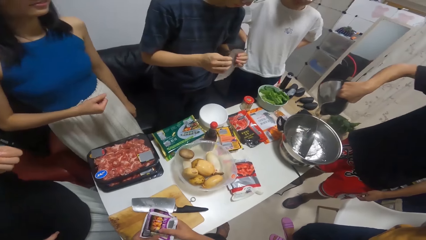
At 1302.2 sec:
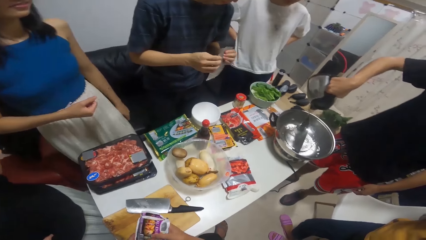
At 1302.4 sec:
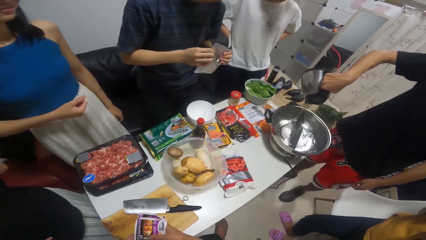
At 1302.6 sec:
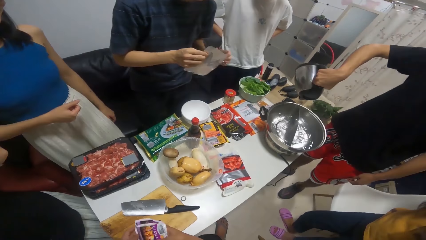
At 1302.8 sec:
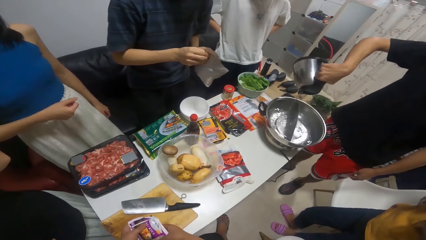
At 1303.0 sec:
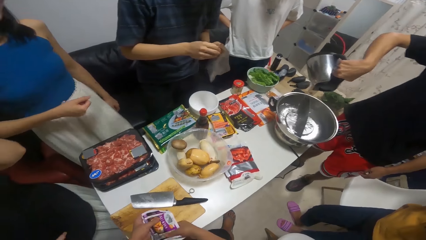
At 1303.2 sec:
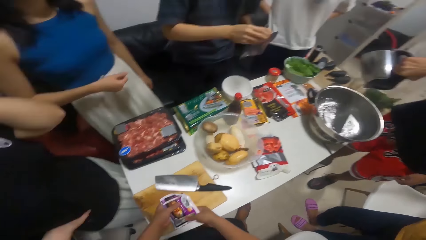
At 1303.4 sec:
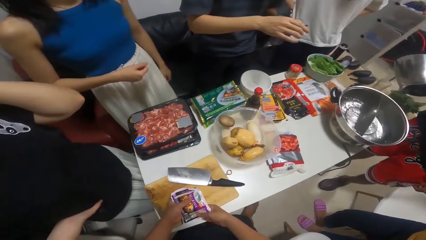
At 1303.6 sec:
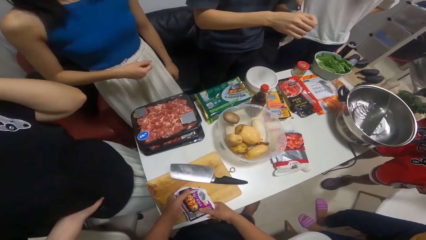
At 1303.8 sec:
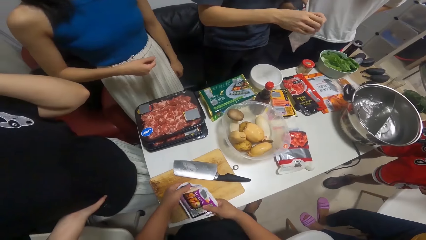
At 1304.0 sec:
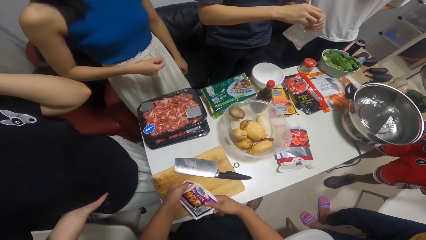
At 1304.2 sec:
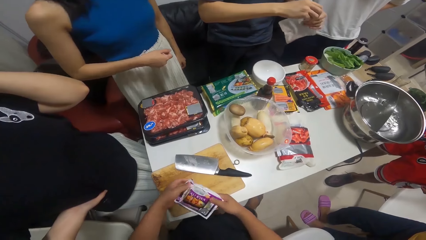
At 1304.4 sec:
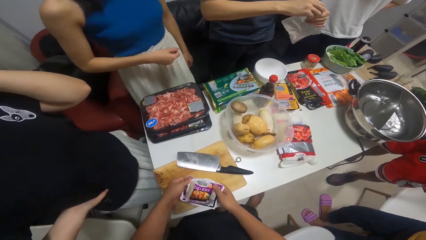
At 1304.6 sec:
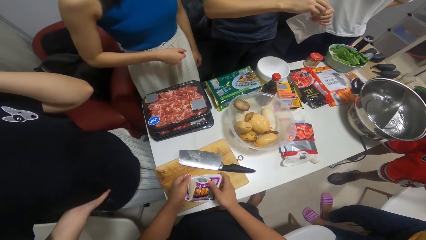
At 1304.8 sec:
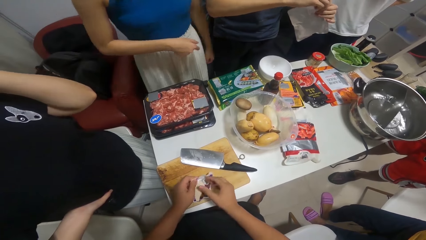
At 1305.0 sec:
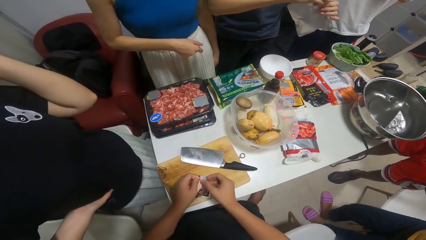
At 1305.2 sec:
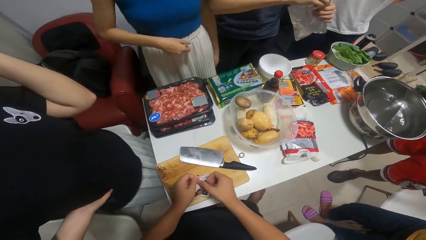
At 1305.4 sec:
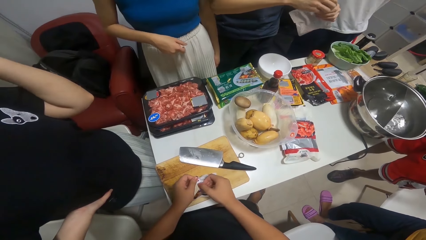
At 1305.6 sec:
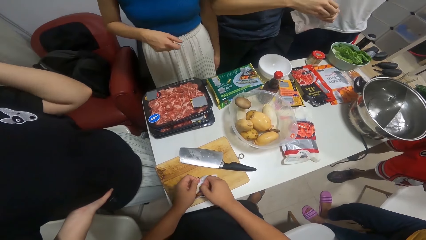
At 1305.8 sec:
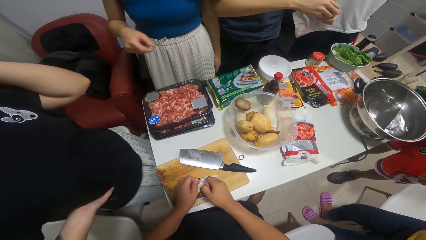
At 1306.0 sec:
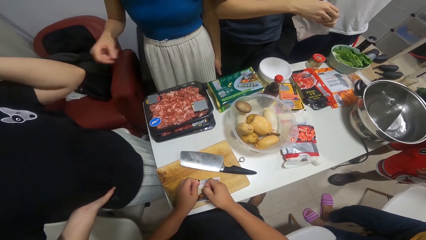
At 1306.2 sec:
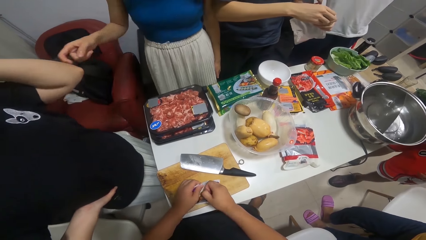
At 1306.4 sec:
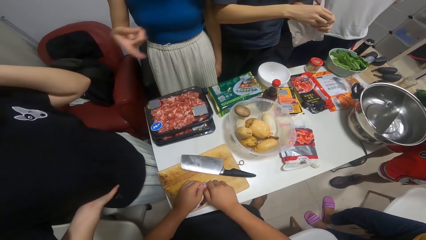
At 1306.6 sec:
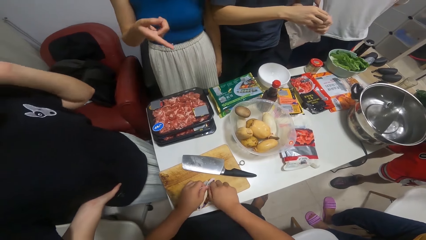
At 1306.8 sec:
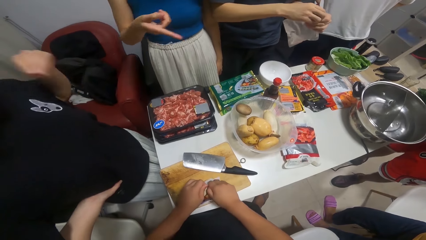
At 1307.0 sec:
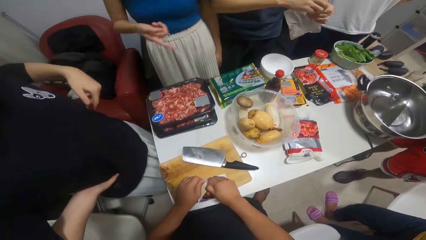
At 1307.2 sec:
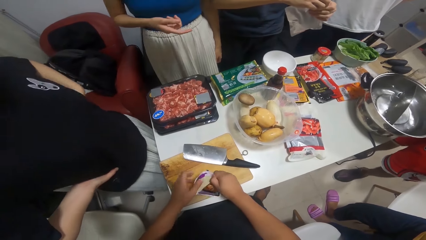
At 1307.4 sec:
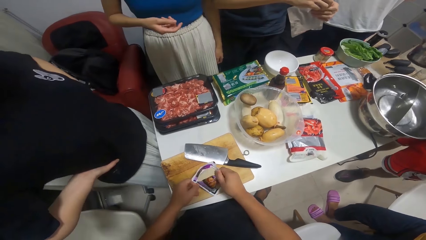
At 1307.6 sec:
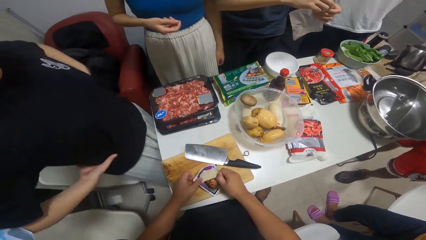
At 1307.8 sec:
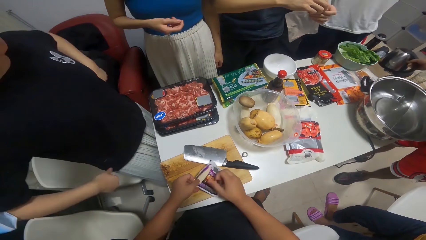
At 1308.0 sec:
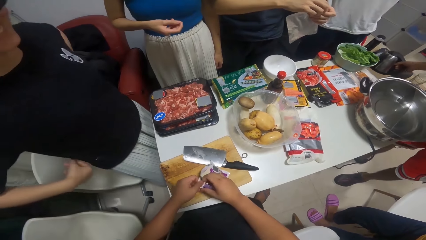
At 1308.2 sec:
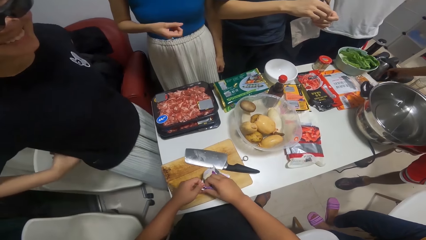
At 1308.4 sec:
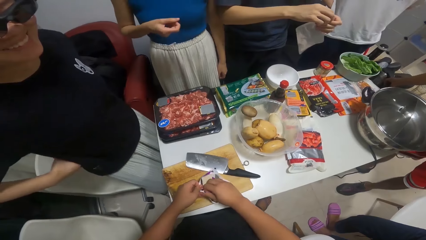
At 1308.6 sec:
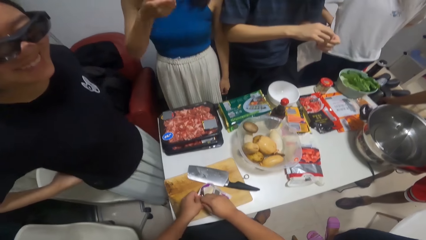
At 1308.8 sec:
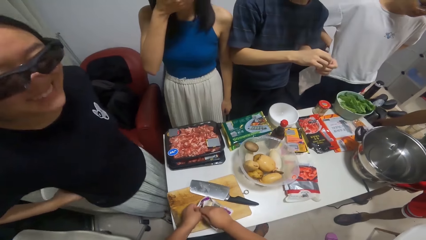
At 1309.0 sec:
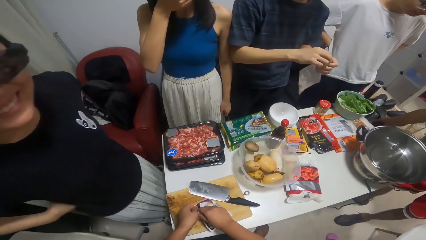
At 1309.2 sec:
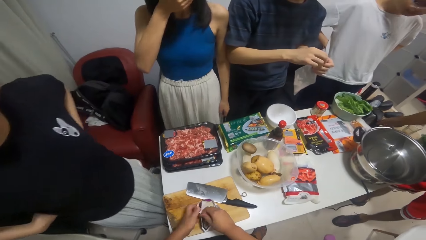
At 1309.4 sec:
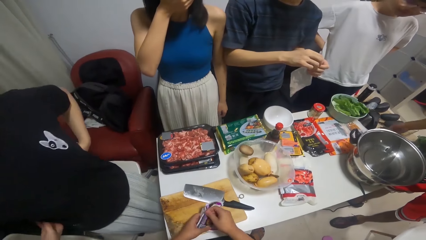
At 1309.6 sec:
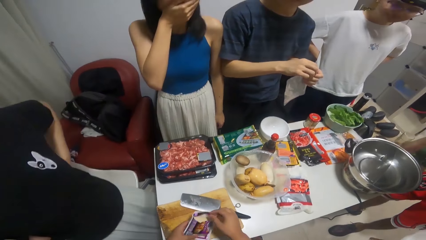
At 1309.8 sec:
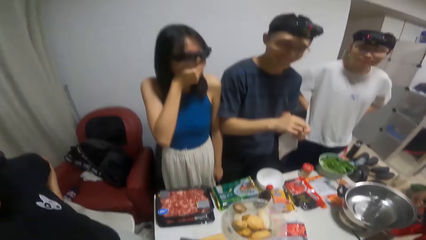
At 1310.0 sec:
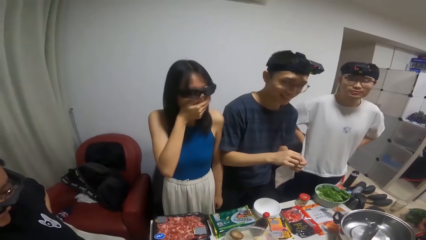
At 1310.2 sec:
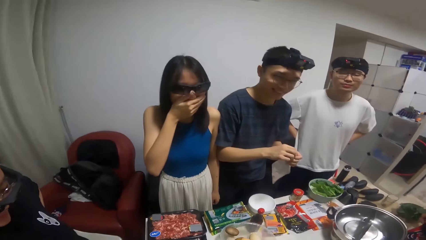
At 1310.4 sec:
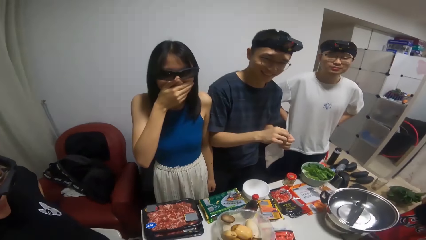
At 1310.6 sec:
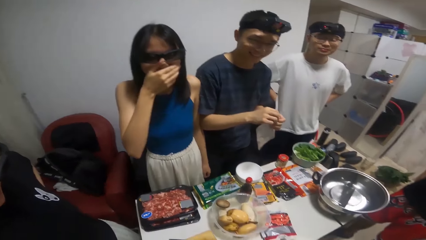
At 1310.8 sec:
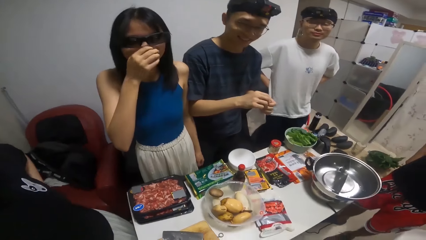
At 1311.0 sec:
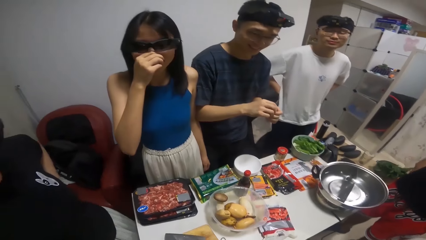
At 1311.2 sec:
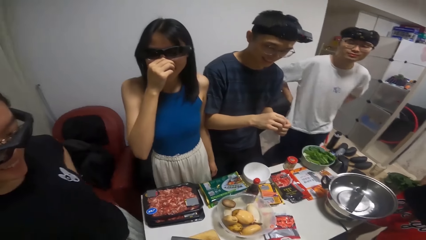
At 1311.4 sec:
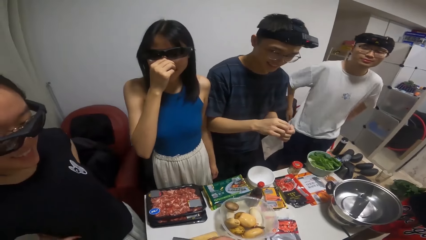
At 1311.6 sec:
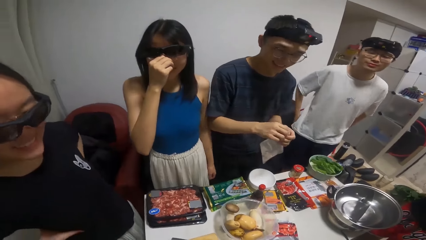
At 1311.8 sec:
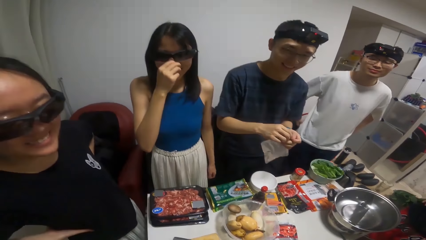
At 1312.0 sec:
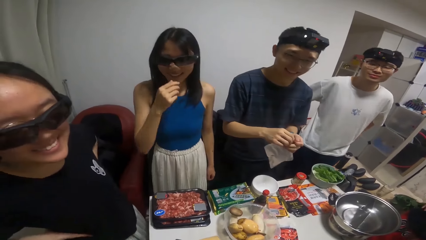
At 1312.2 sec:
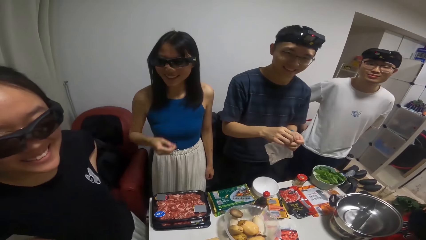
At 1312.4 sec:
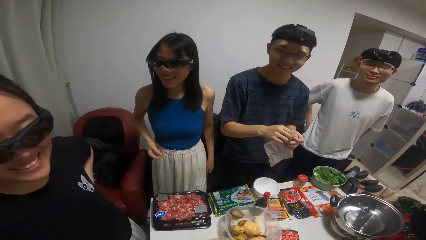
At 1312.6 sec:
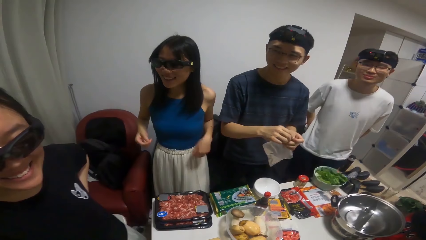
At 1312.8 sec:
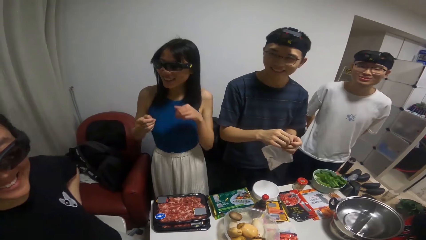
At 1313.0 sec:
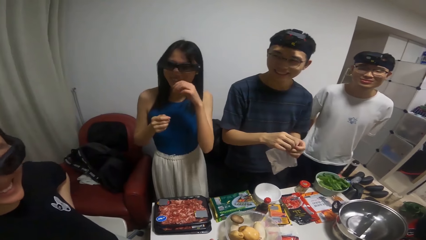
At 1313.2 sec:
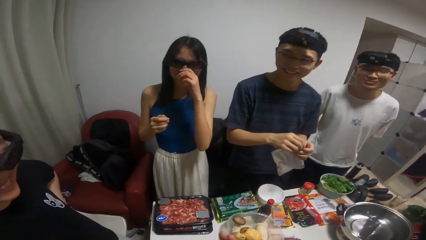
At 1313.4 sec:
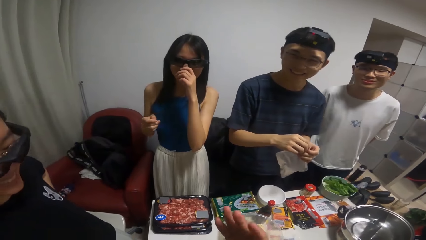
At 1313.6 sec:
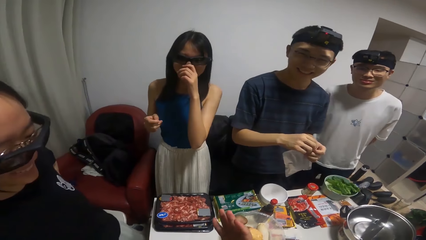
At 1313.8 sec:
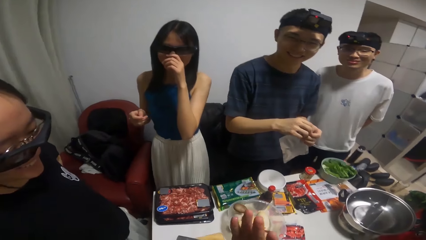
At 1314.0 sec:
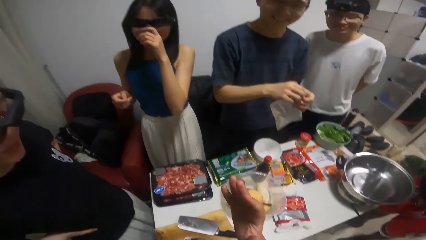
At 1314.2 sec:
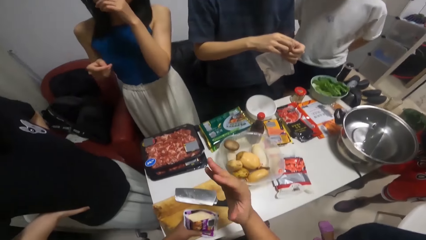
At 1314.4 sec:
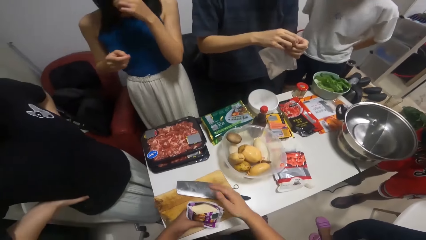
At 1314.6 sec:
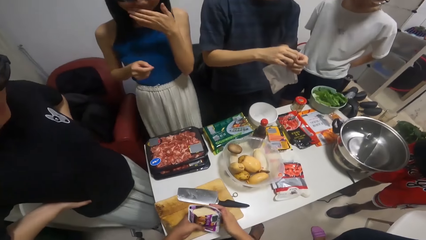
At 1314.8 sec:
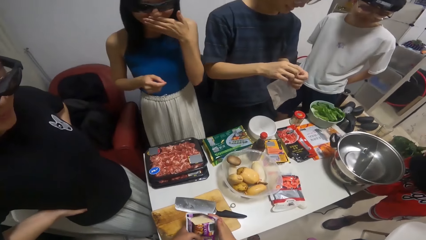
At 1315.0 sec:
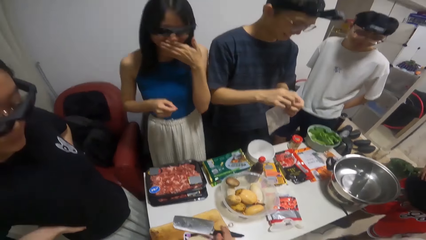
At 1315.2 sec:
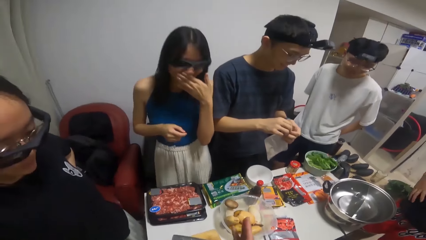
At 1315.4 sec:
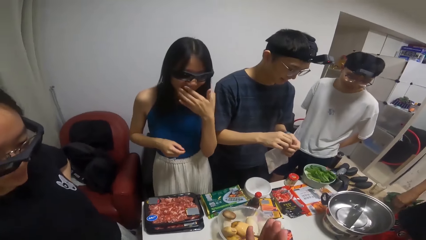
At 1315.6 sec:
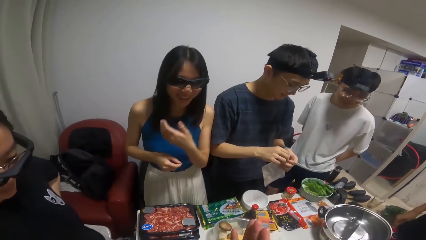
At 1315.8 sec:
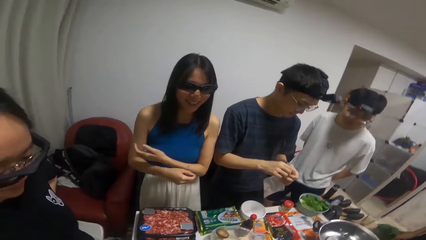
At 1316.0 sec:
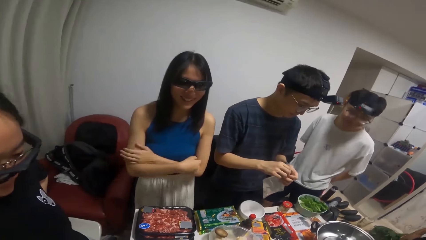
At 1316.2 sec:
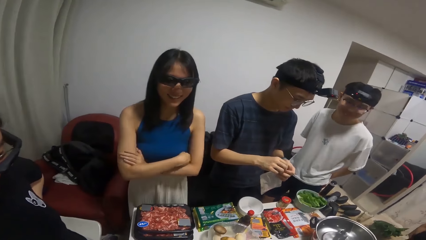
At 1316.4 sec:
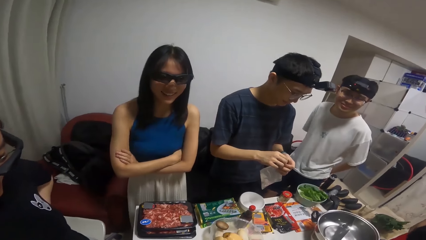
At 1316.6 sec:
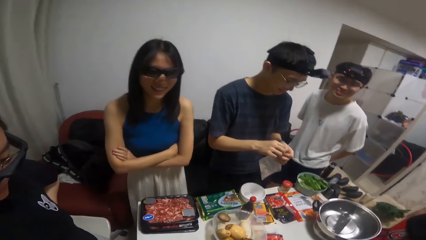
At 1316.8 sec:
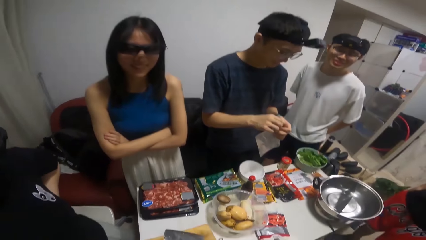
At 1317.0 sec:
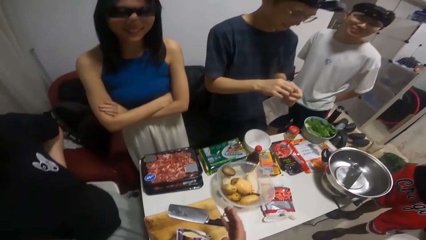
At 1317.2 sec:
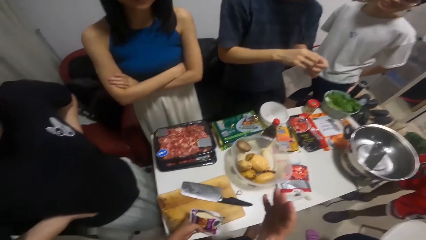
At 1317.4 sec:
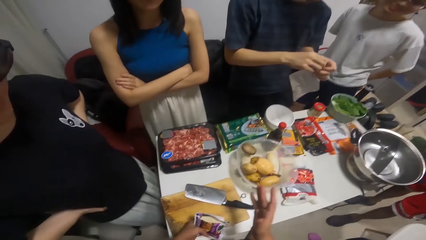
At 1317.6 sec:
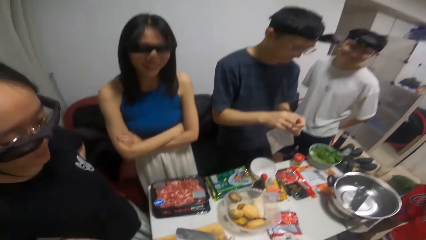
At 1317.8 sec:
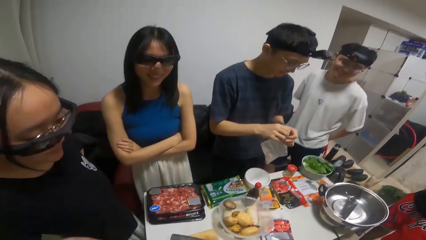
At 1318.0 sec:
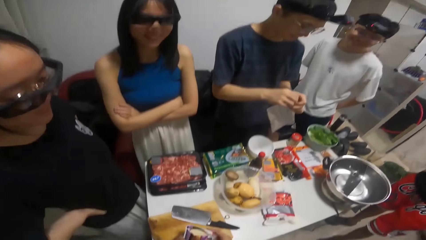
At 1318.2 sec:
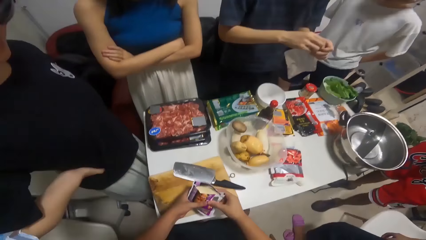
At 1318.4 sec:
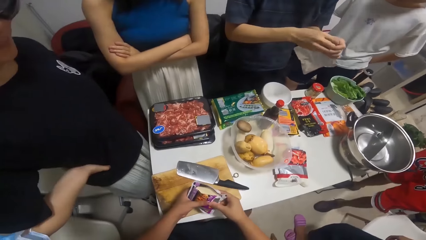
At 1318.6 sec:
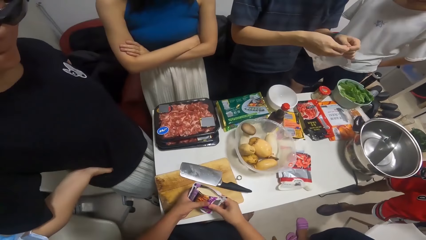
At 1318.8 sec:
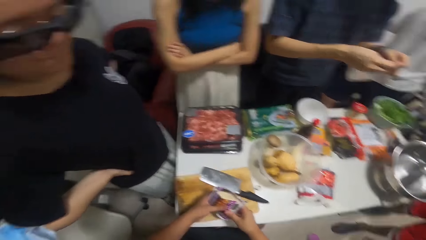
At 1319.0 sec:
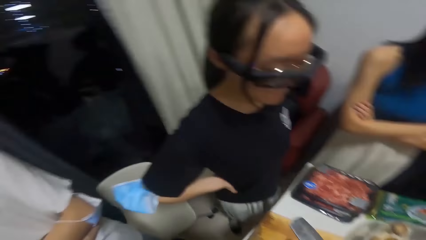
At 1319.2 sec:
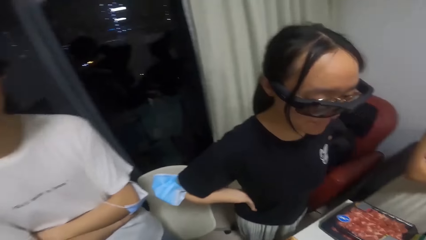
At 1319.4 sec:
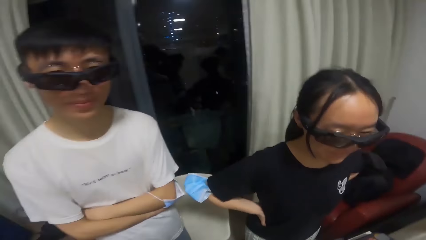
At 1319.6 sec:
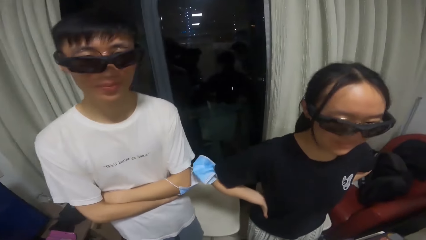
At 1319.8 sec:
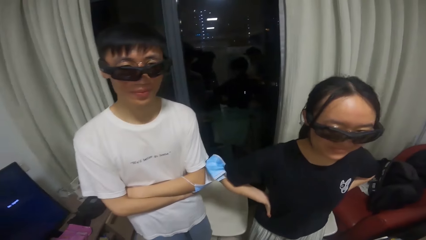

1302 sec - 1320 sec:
The camera wearer looks around. A woman covers her mouth with her right hand. The woman folds her arms together.
